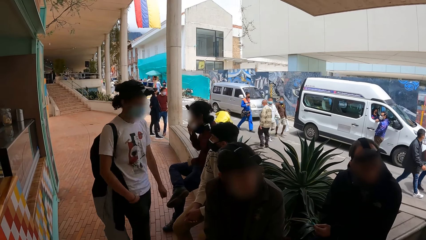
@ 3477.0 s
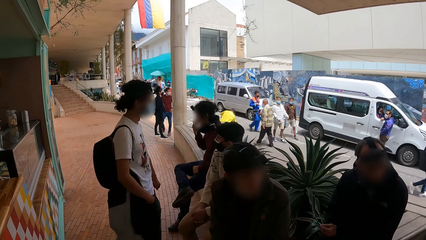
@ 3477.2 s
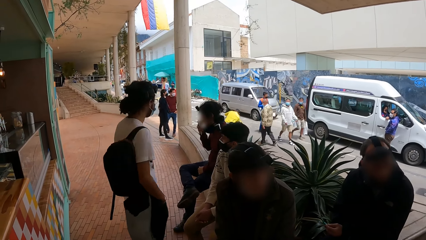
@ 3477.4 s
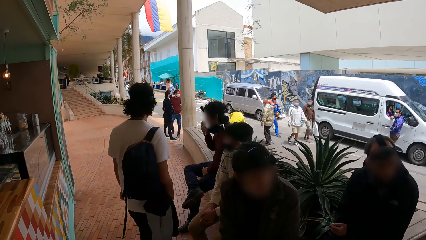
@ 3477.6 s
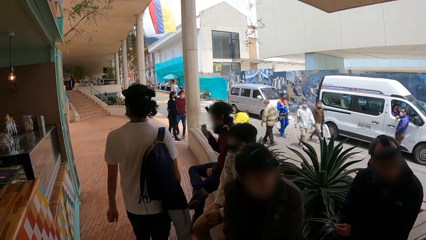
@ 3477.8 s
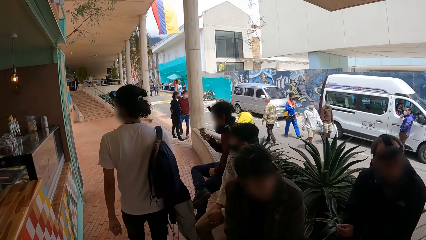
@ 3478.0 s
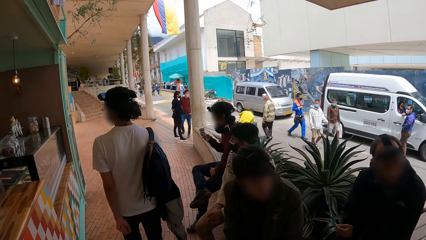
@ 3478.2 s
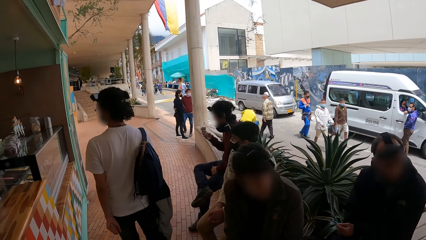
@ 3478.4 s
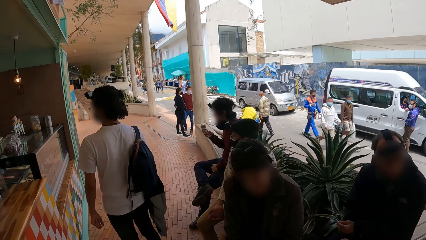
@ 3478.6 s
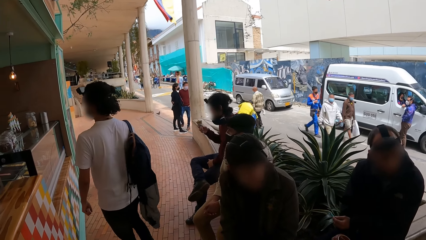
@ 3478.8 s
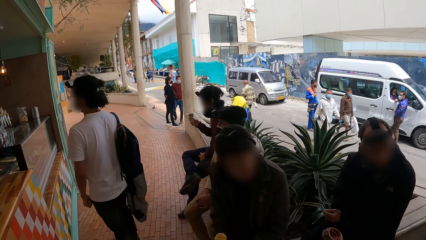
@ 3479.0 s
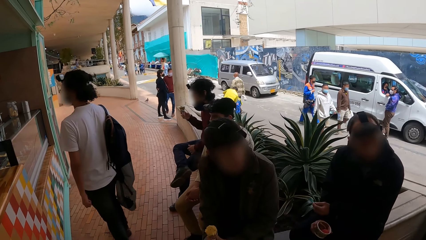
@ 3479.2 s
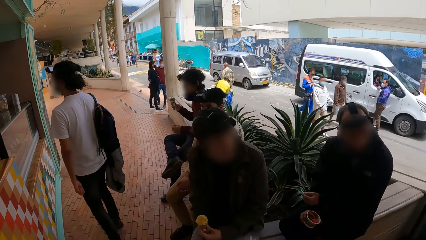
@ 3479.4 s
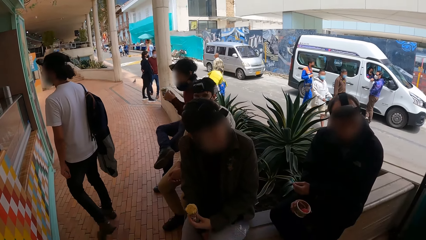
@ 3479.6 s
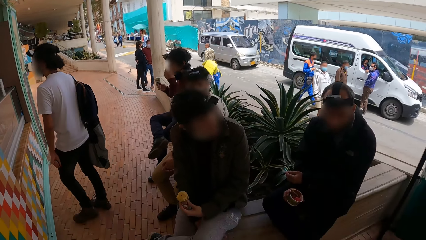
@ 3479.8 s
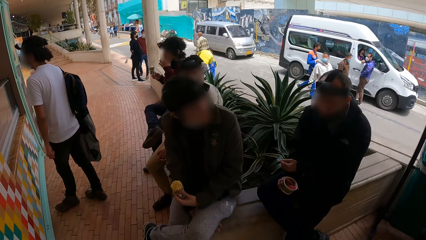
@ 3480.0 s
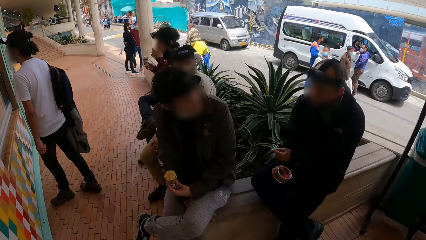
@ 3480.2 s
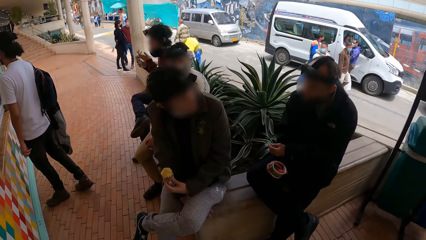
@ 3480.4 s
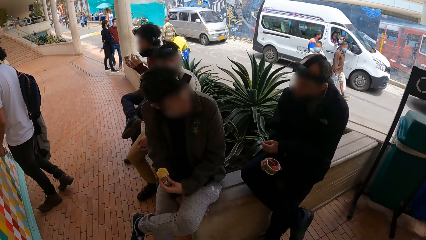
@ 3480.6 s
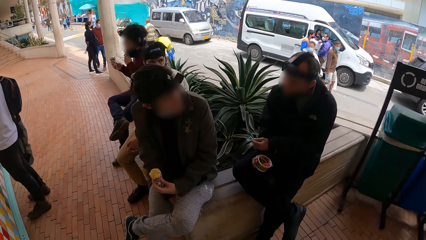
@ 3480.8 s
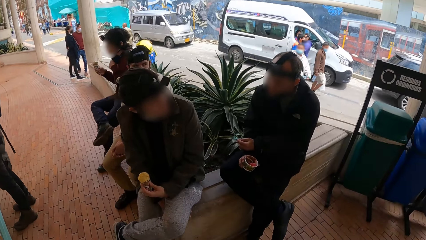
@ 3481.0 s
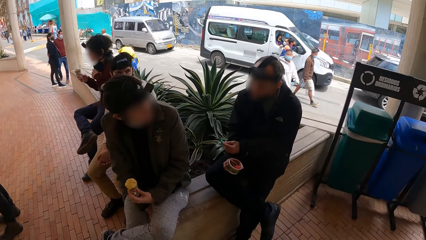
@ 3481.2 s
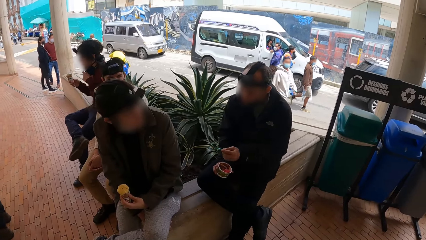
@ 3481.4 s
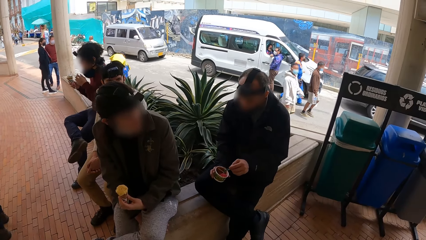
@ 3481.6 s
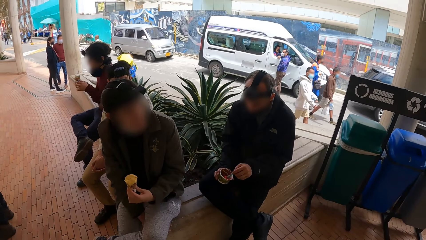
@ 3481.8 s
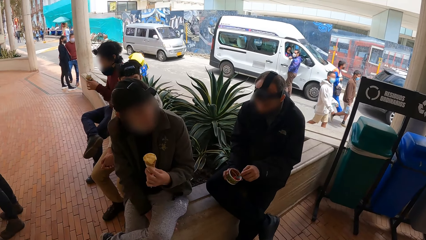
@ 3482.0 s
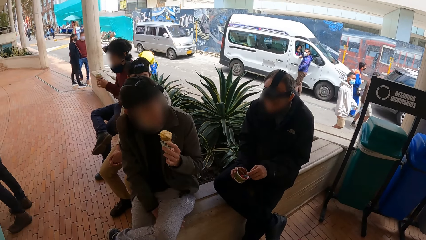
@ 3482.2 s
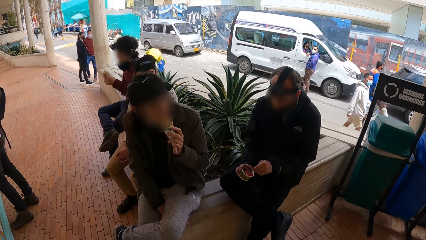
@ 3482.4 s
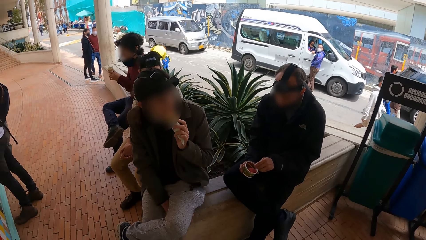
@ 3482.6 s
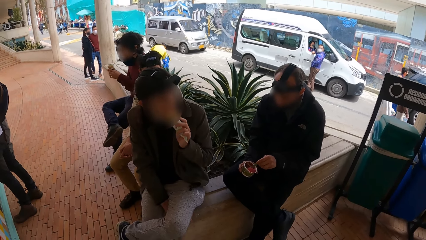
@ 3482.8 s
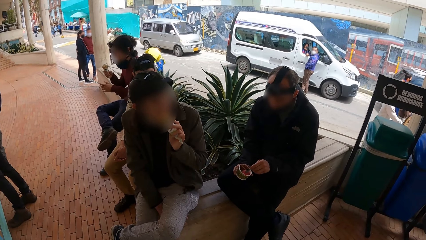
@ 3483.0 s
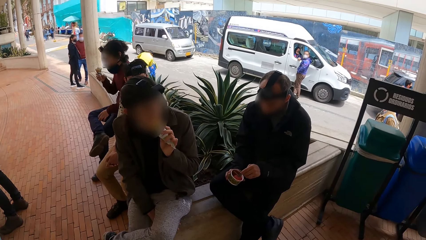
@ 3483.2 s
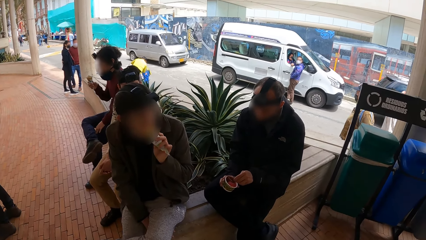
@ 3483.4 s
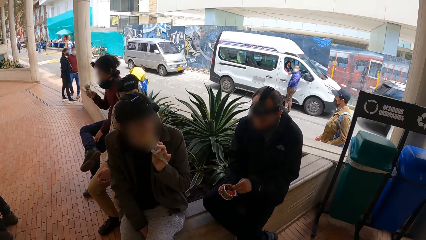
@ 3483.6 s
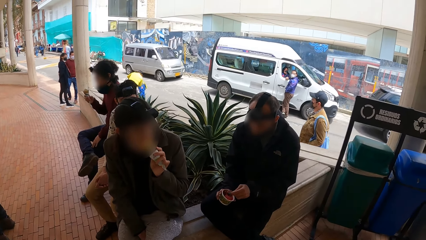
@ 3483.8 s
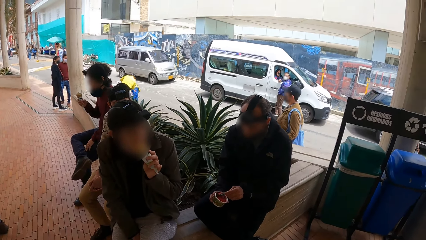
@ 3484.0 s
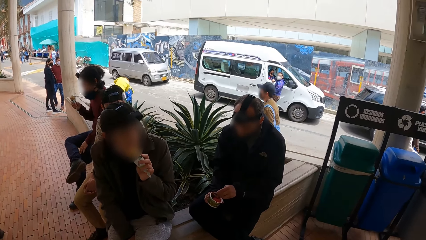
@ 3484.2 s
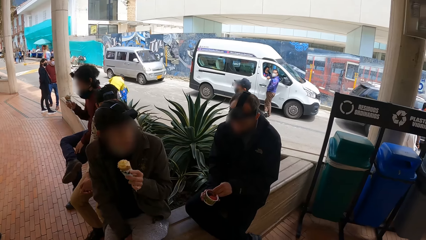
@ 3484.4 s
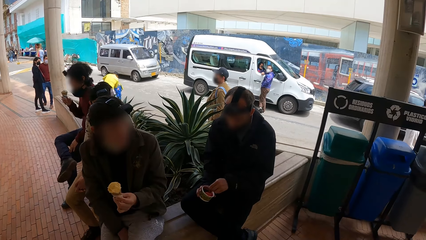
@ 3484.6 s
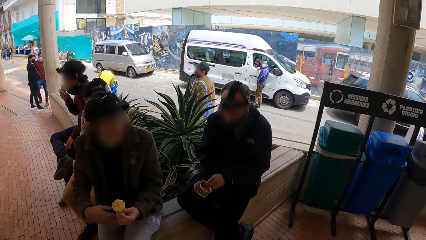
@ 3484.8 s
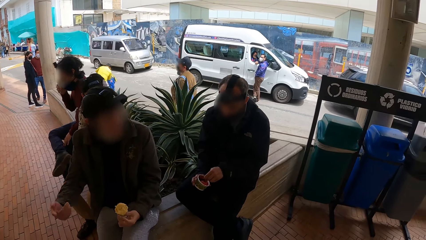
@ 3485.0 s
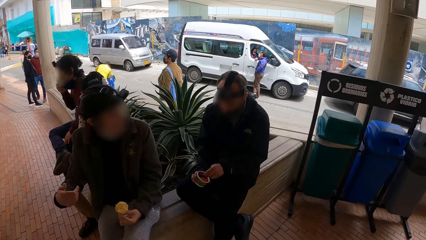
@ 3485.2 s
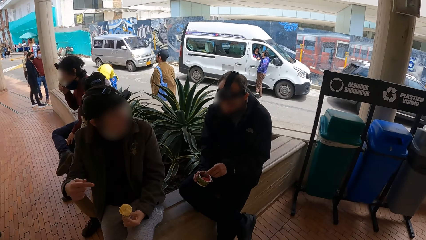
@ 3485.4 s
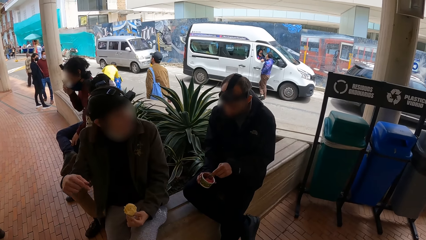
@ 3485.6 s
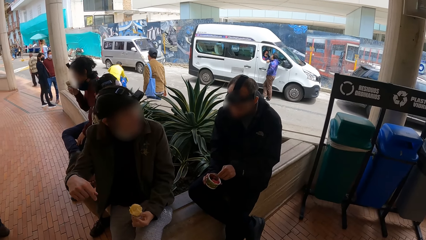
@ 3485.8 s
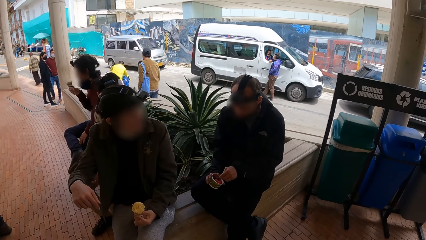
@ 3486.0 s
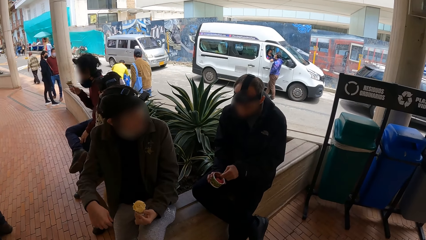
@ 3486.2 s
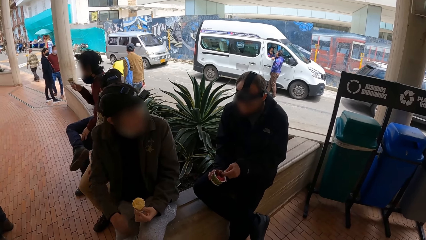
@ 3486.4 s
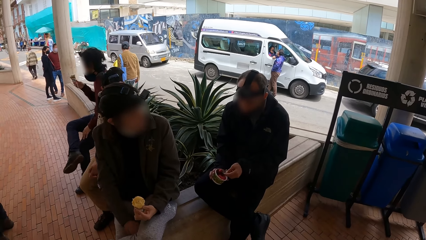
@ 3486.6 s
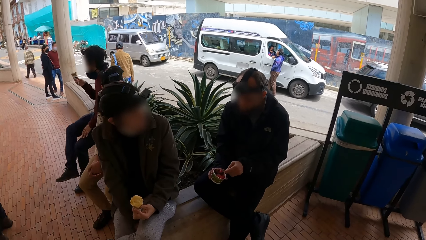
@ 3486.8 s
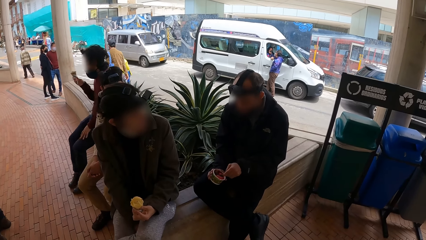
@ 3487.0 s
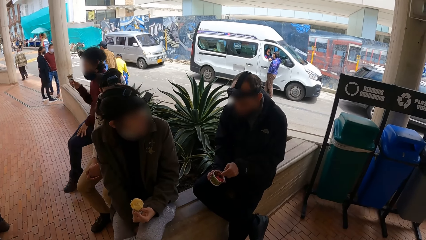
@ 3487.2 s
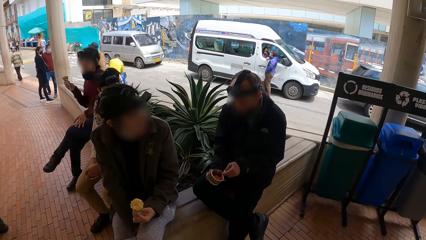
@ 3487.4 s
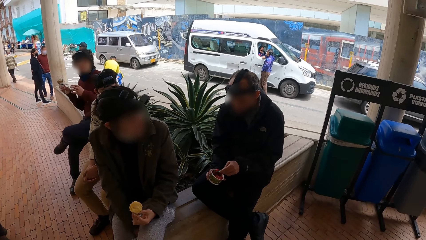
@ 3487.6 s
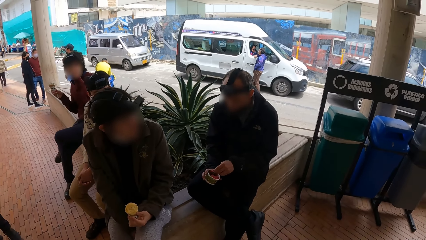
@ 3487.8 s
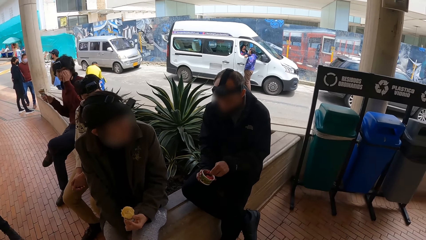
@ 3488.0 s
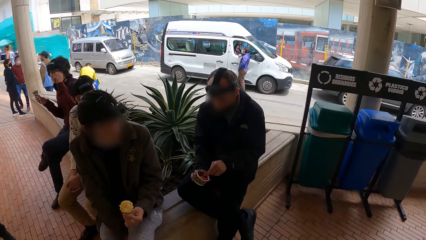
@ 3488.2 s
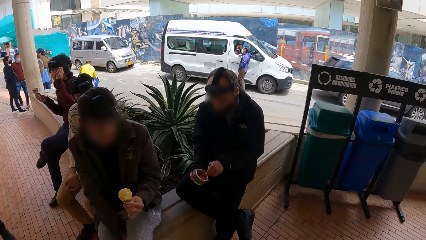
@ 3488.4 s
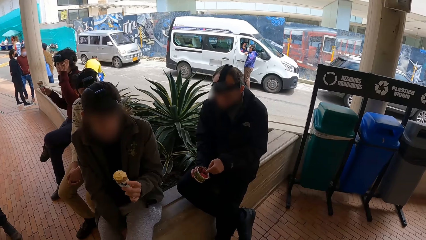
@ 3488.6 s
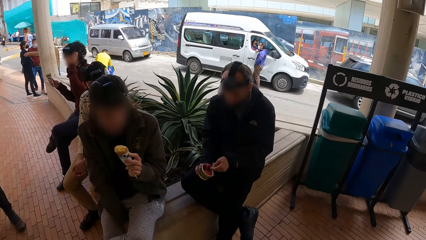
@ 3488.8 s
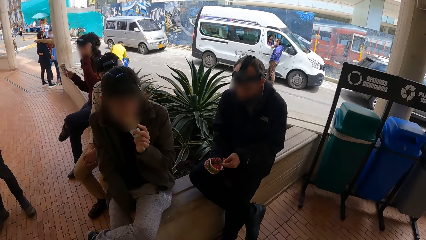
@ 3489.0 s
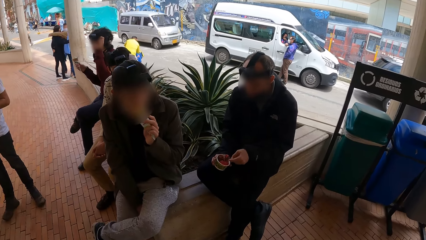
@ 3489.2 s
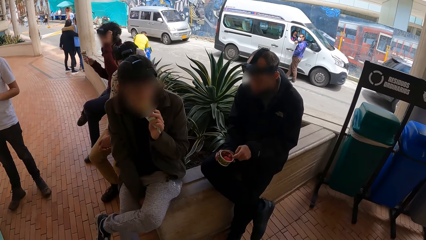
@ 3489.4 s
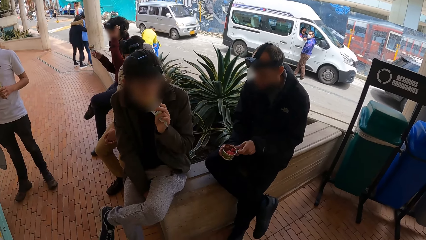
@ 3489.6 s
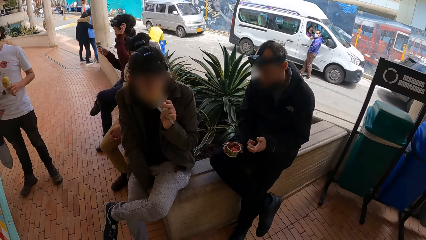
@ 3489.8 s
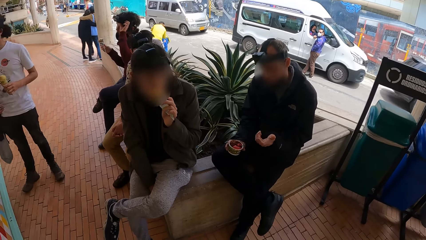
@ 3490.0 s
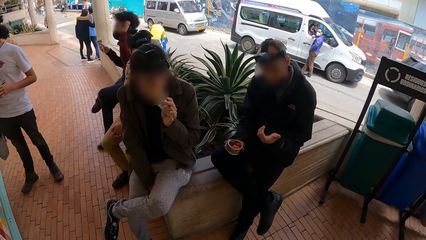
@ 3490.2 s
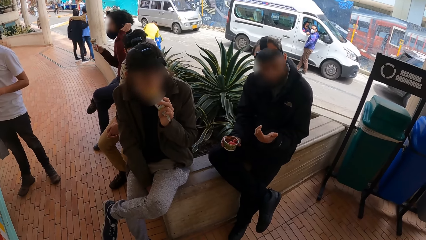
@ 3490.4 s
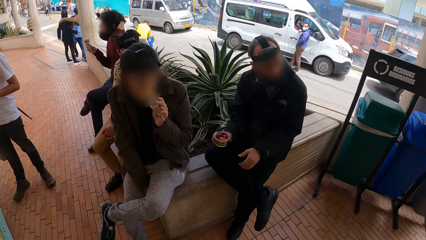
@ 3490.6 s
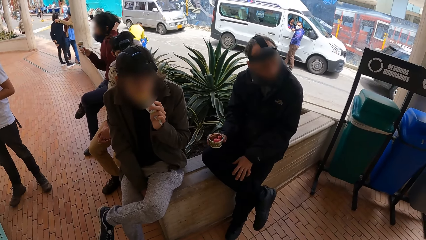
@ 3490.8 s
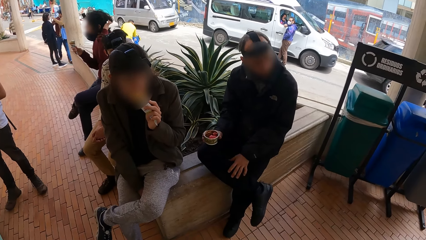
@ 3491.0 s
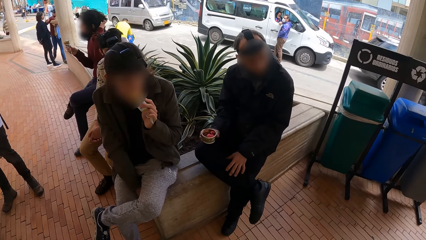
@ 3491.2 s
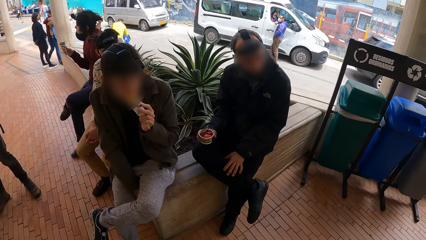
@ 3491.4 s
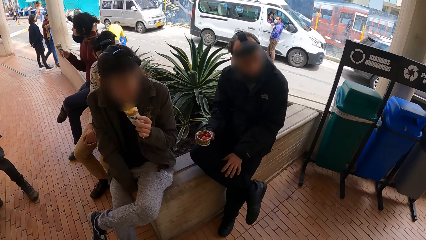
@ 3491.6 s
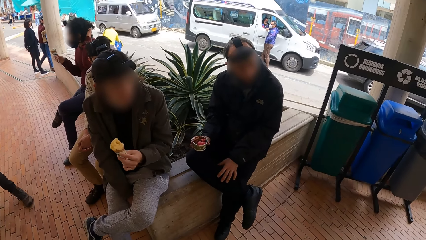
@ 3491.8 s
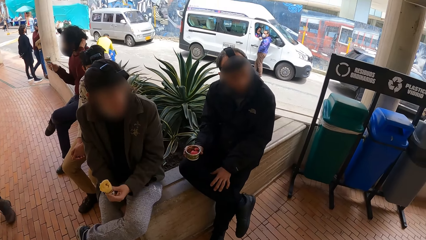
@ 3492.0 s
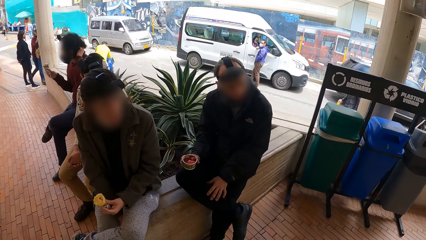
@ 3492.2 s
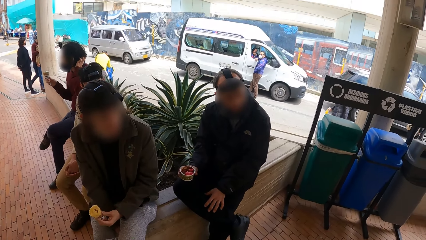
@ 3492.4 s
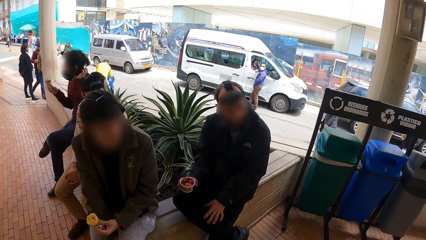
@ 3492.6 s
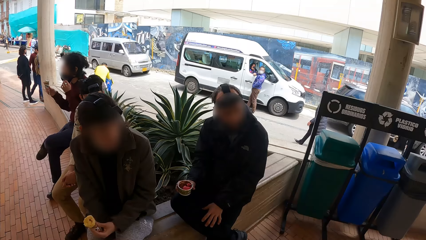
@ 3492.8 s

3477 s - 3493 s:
A man licks the ice-cream on the cone in his right hand and places his left hand on his left lap. He touches his face with his left hand, shifts the nose mask on his face with his left hand, and holds the cone with his hands. Another man licks the ice-cream on the cone in his left hand. The first man places his left hand on his left lap. He places it there again. A third man scoops ice-cream from the cup with the spoon in his left hand. The second man places his left hand on his left lap. The camera wearer interacts with the second man. The first man places his right leg on the floor, crosses his left leg over his right leg, and rubs his face with his left hand. The third man drops the spoon in his left hand in the bowl. A fourth man holds a cone in his left hand. The second man licks the ice-cream on the cone in his left hand. The third man places his left hand on his right leg. The first man adjusts a camera band on his head with his left hand. The second man places his left hand on his left lap.
